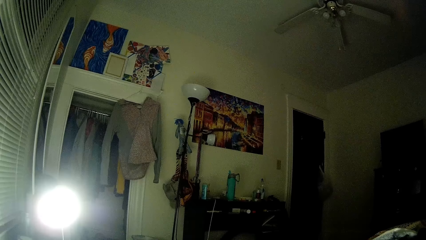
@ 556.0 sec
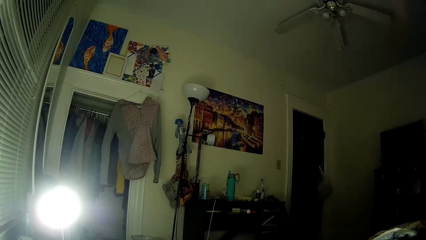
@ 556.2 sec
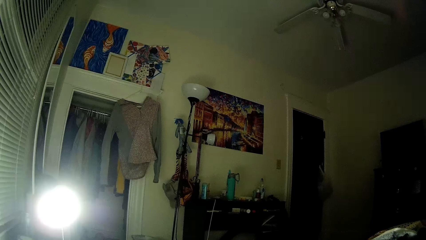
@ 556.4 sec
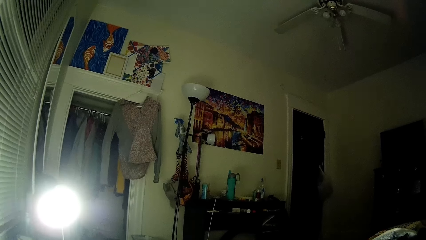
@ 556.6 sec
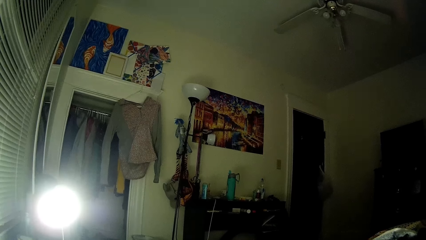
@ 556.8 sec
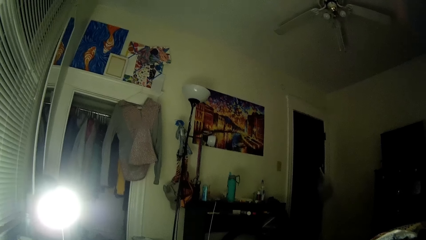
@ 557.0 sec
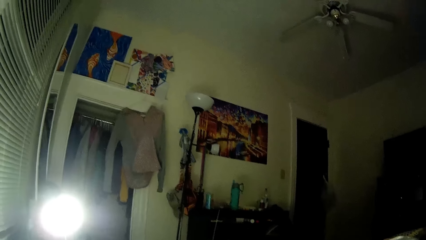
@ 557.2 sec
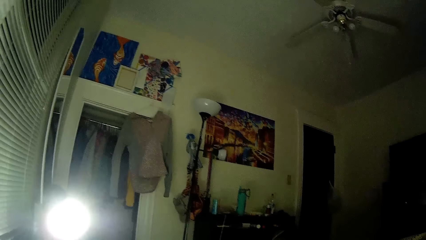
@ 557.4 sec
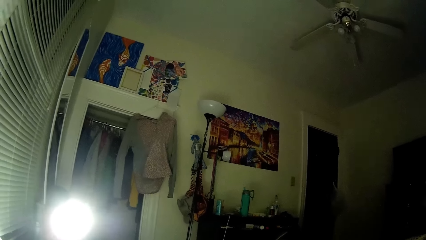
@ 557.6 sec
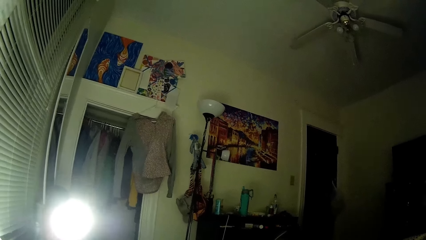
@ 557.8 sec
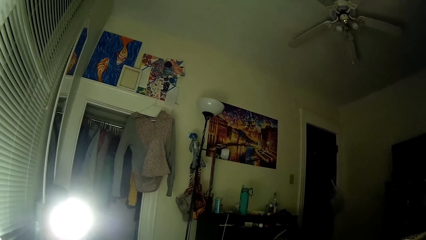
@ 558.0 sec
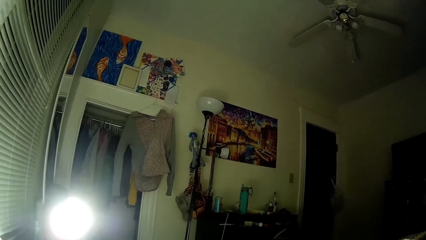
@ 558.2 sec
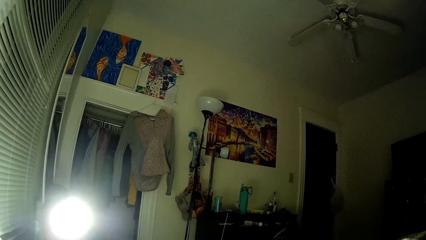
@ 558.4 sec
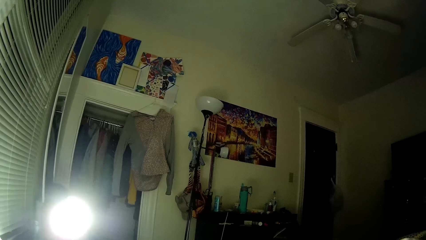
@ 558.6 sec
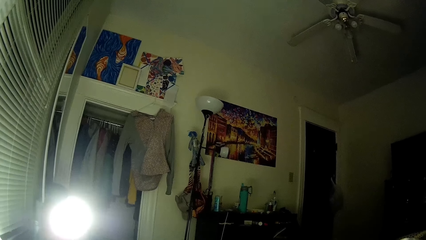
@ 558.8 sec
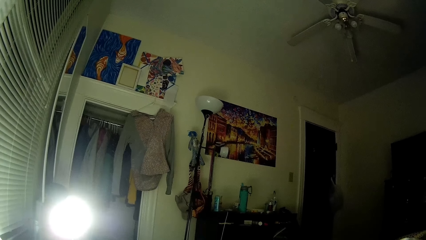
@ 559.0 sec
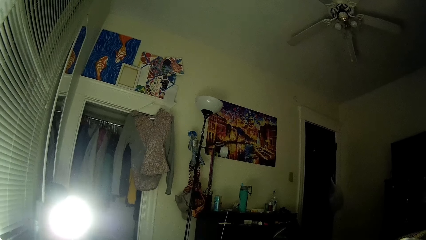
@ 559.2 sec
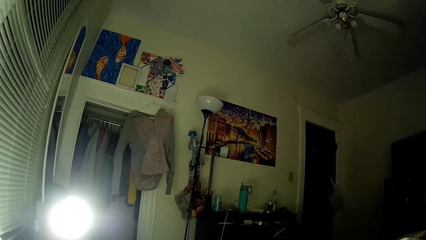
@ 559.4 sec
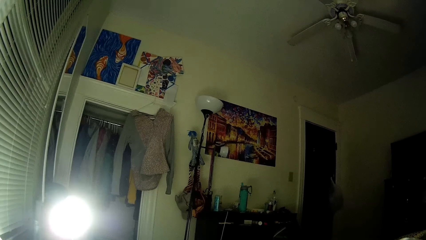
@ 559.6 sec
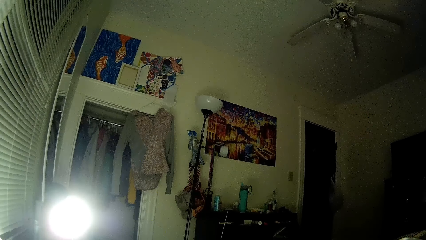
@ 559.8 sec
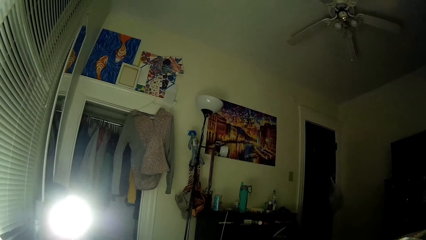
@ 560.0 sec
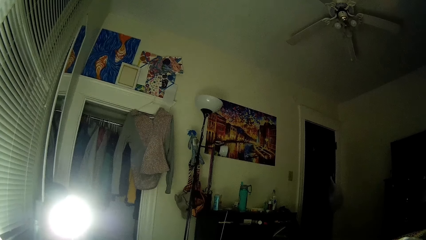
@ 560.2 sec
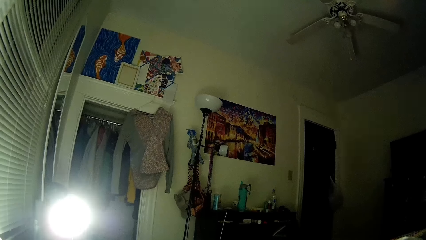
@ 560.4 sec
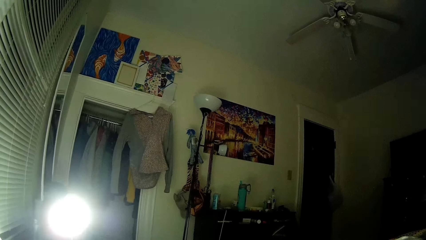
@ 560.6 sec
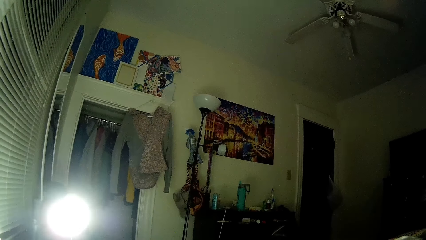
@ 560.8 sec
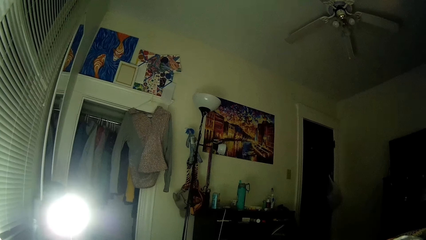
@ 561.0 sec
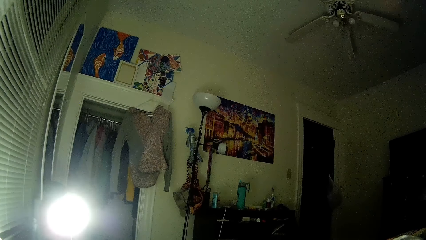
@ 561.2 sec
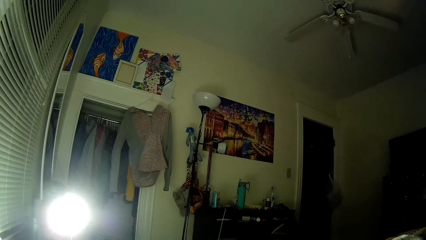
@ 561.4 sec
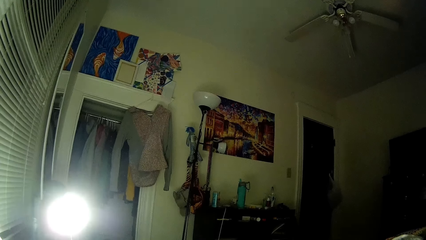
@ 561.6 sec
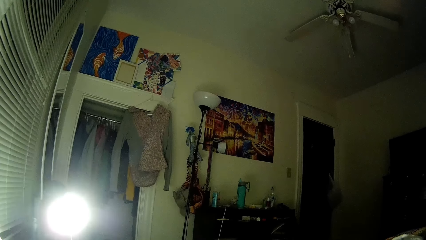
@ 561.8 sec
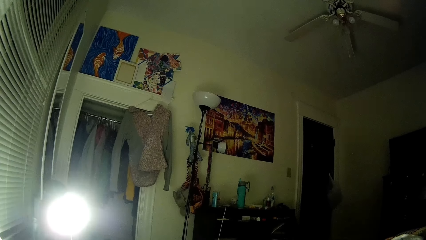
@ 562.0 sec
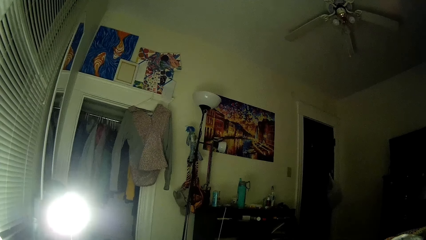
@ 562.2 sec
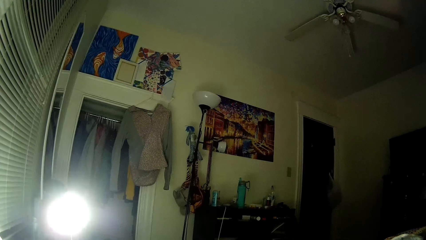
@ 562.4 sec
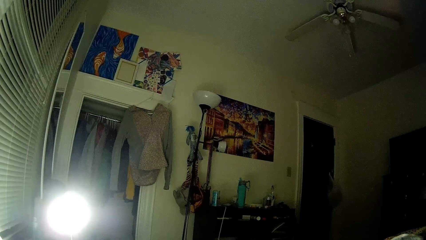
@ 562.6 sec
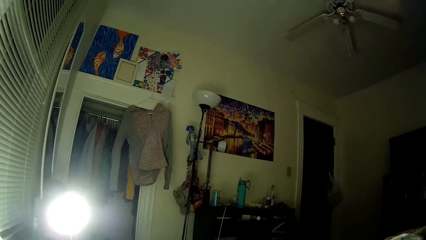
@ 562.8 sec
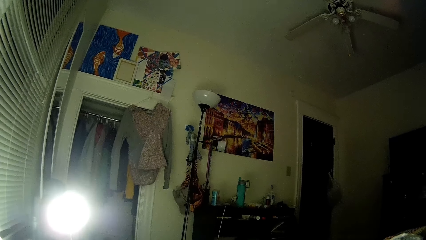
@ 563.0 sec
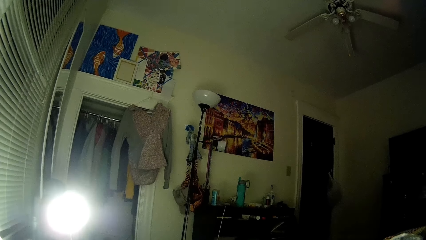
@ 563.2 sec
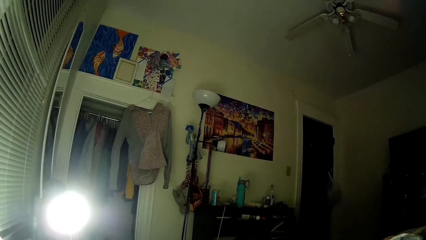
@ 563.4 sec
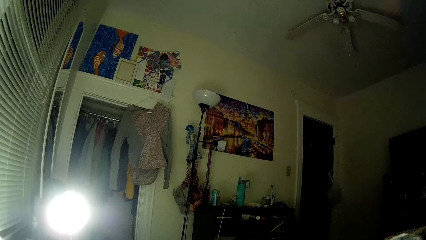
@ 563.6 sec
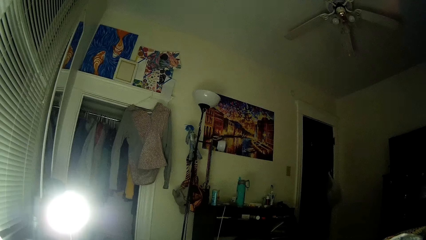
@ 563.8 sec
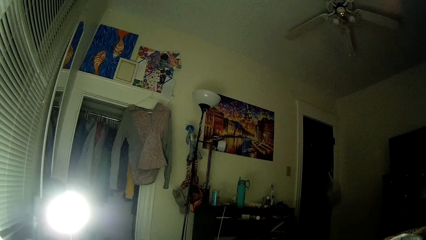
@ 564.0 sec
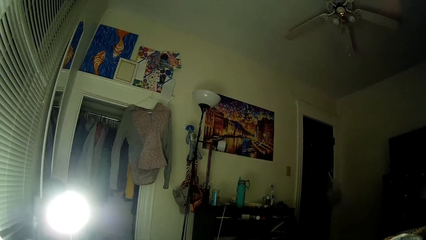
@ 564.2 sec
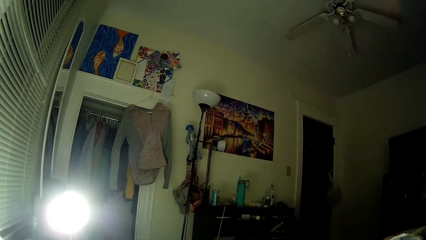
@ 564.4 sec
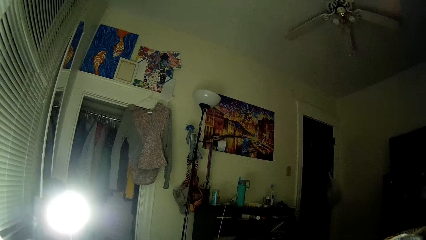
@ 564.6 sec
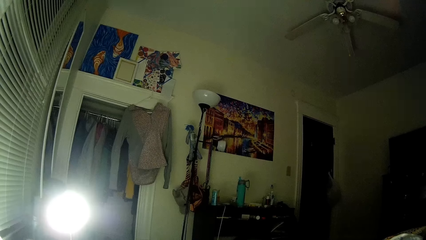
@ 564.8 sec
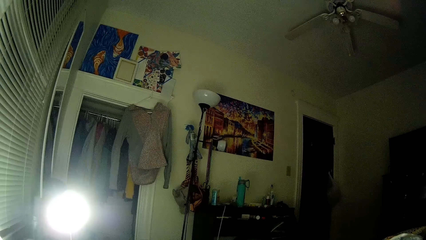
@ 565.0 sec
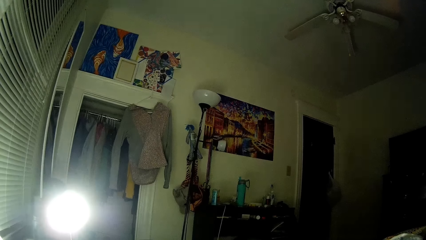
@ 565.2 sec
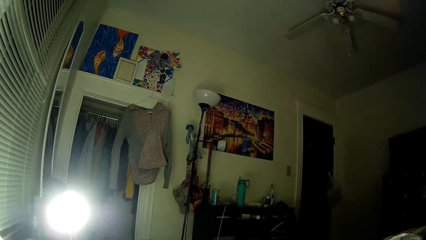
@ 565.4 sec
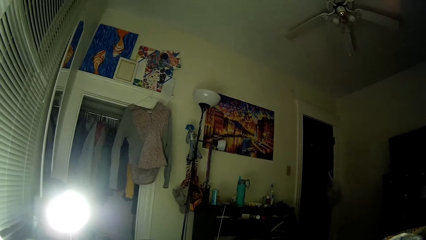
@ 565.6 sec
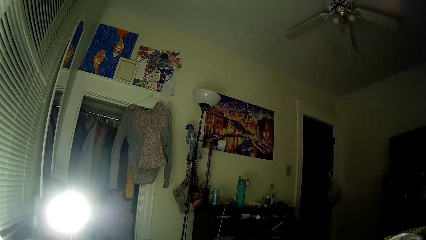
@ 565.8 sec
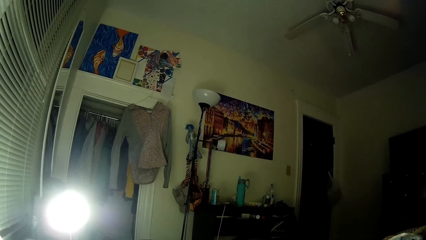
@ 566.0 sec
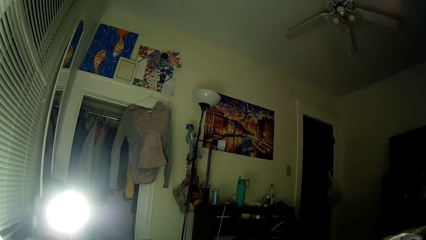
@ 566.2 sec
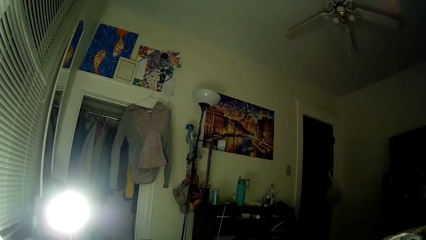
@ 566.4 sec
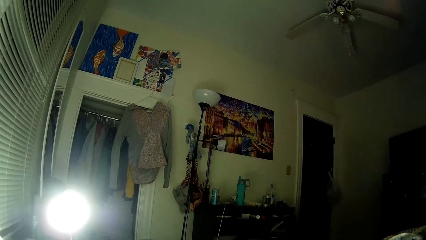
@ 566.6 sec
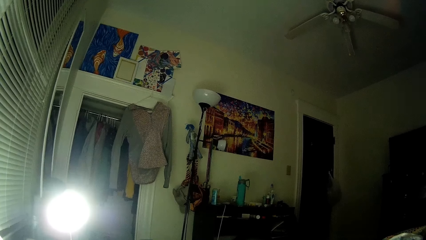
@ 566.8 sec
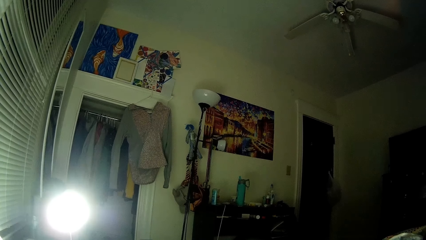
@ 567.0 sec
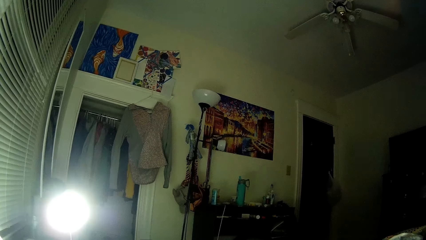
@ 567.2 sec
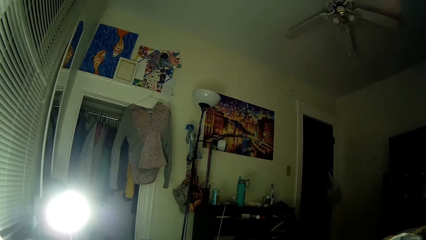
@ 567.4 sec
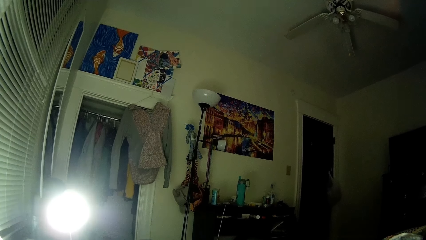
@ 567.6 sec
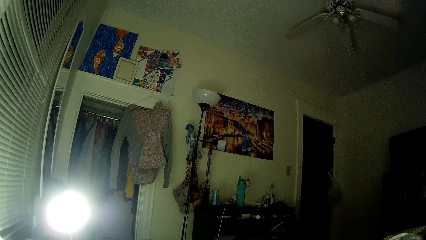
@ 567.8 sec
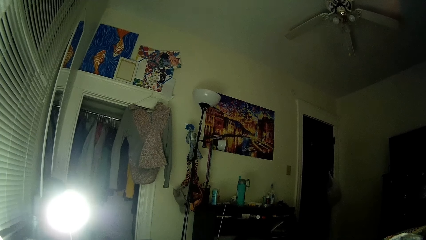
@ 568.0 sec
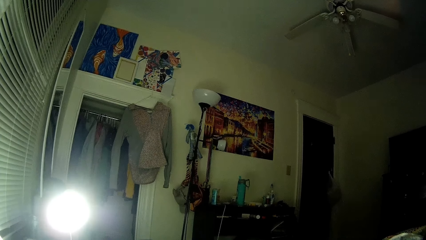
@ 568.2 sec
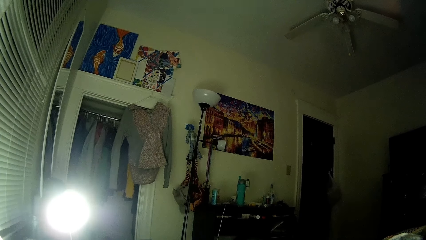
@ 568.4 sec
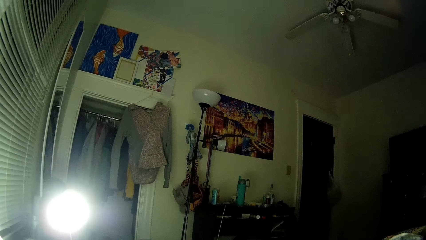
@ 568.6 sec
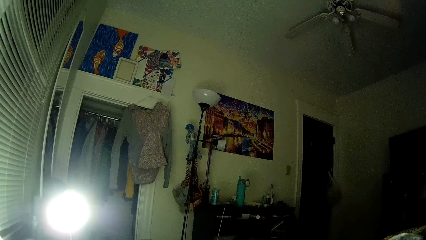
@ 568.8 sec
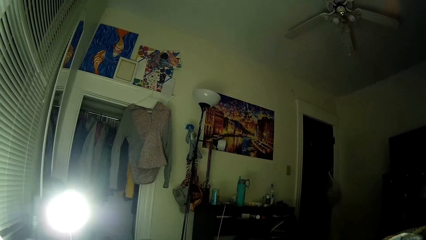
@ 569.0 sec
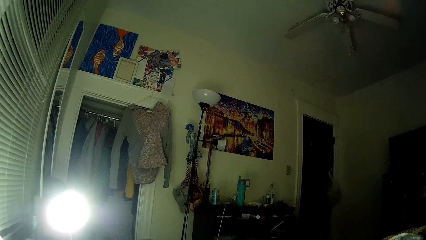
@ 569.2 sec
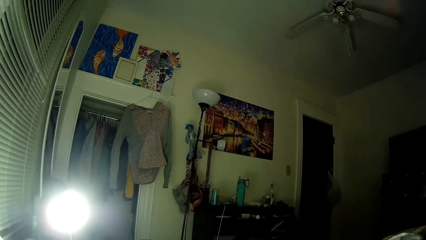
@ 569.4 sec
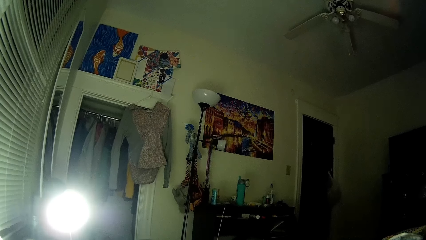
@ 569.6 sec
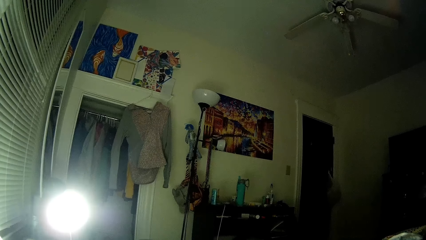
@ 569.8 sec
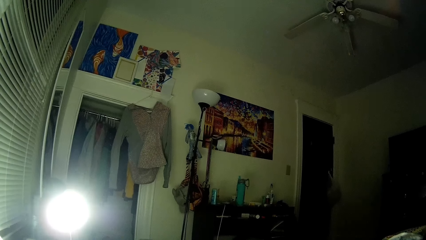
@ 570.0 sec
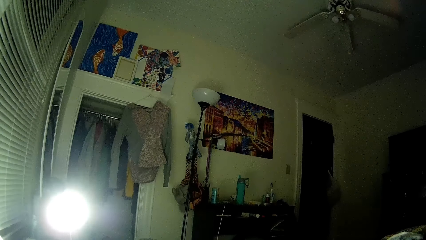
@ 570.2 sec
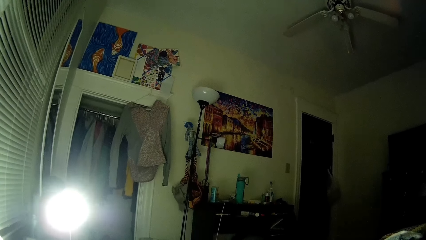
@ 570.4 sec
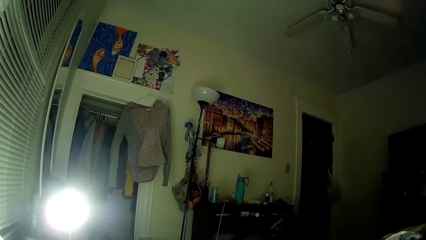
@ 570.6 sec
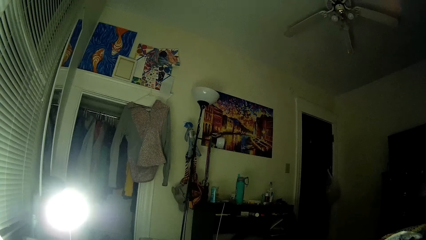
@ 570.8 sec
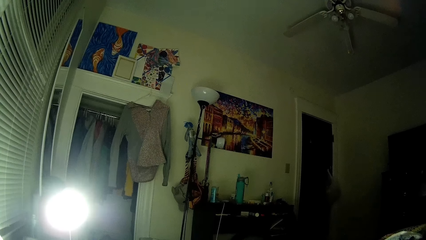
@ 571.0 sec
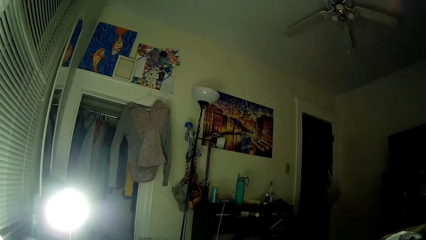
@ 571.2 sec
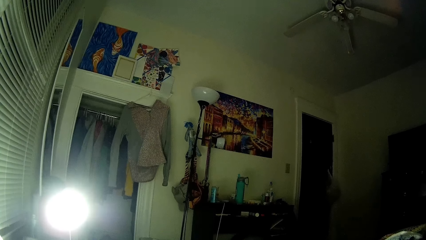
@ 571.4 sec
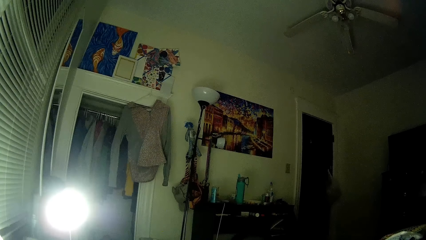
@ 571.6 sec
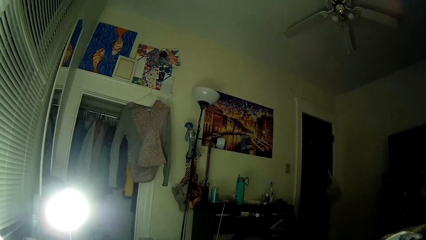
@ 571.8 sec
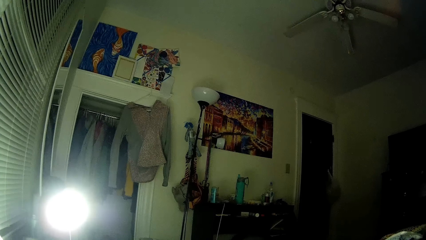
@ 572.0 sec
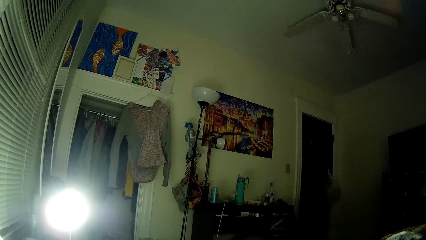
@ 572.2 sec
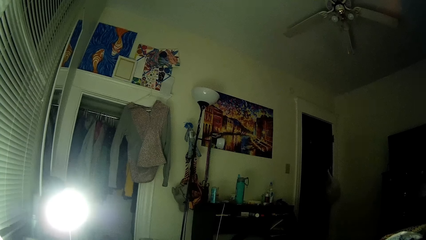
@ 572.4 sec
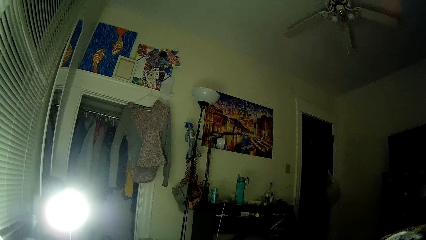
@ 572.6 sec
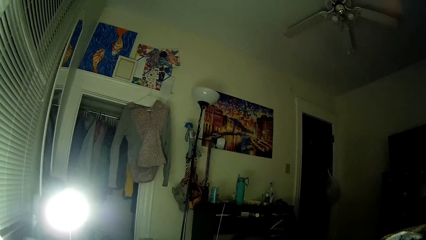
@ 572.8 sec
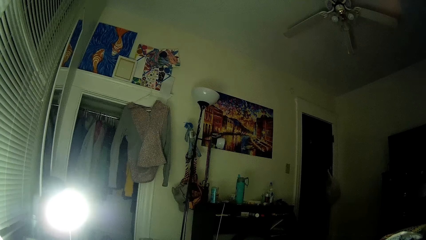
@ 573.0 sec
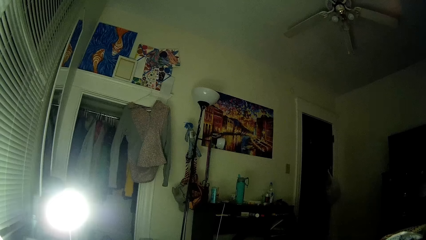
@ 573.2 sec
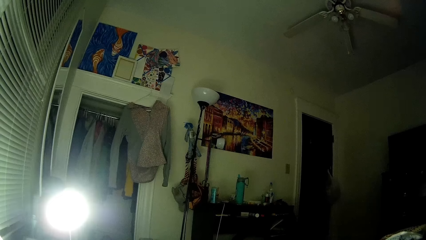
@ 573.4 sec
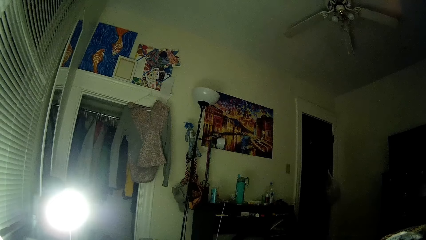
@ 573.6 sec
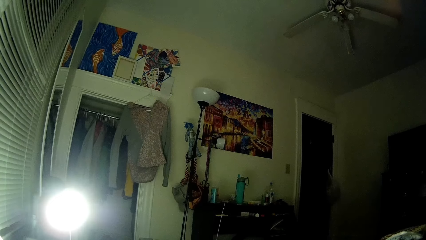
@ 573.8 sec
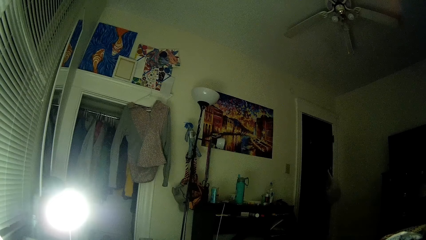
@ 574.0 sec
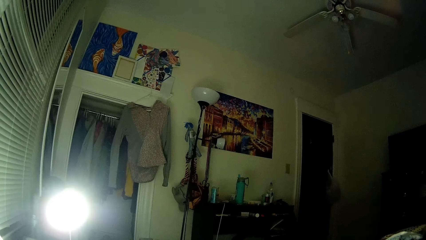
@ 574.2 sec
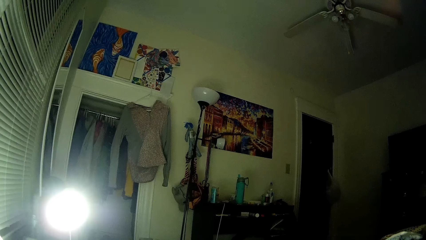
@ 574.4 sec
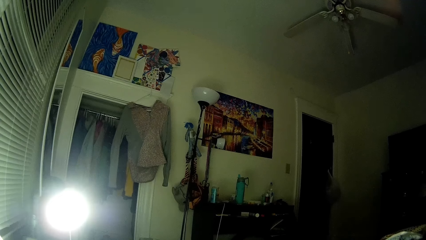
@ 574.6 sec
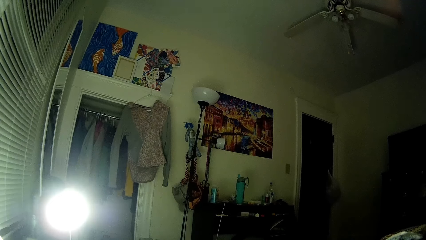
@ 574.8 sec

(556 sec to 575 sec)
The camera wearer looks around the room.
